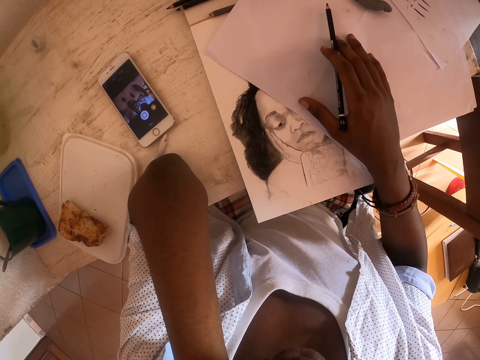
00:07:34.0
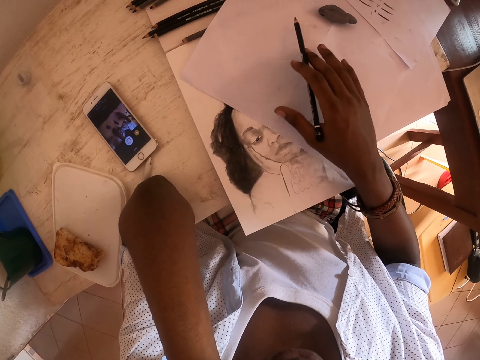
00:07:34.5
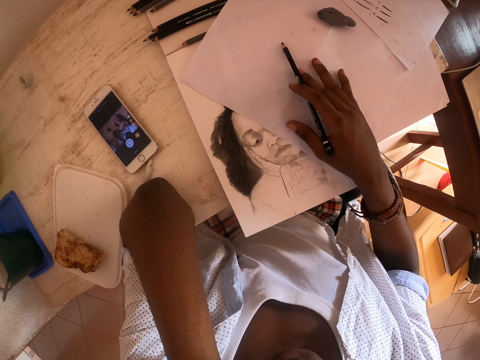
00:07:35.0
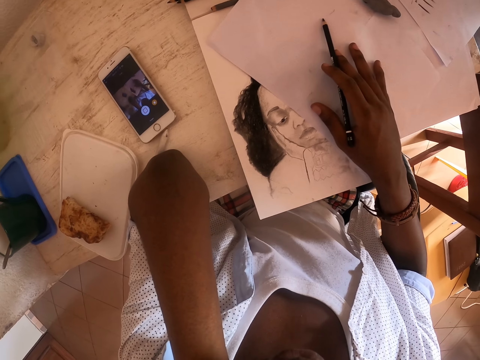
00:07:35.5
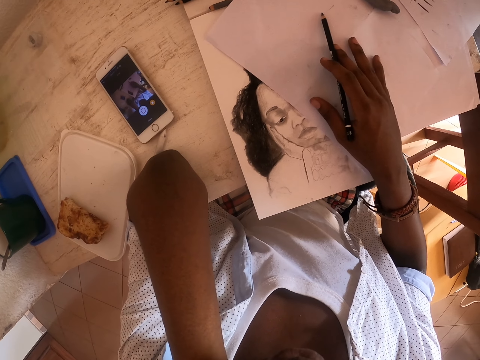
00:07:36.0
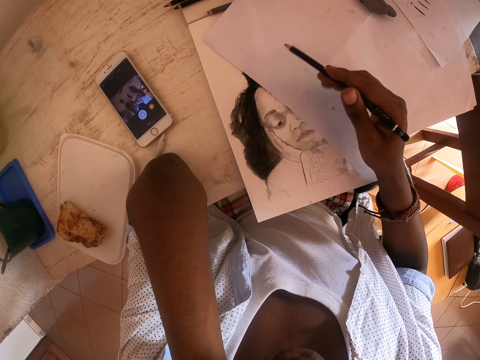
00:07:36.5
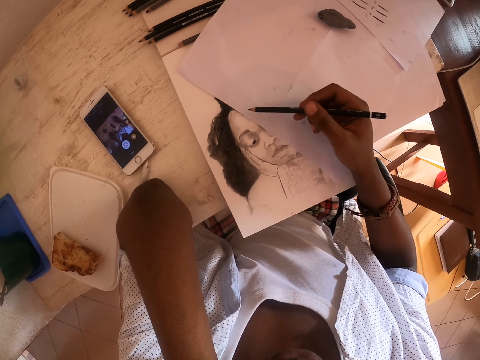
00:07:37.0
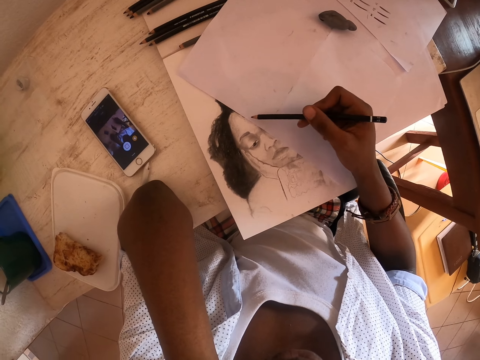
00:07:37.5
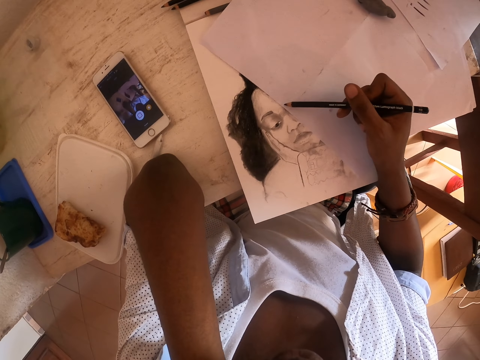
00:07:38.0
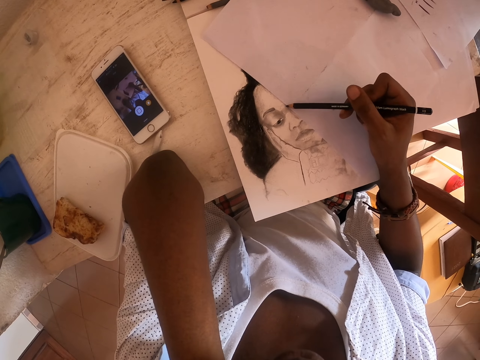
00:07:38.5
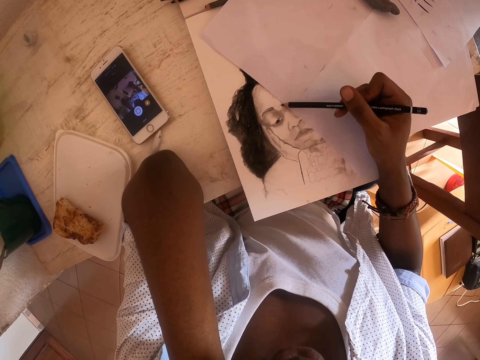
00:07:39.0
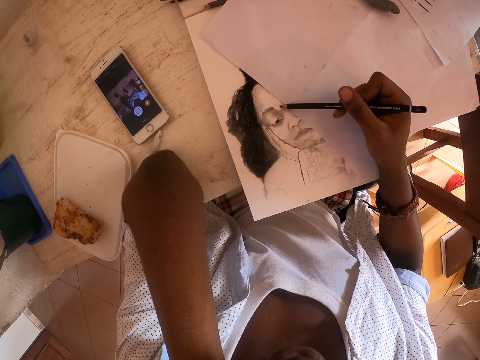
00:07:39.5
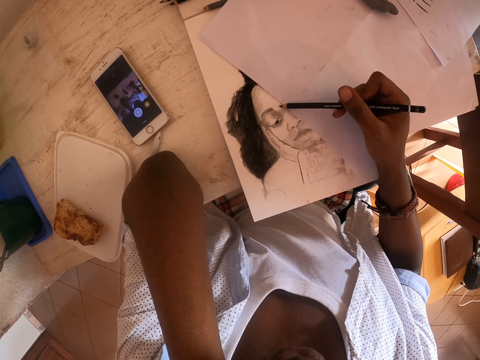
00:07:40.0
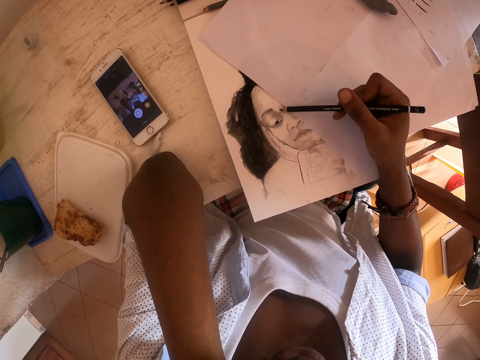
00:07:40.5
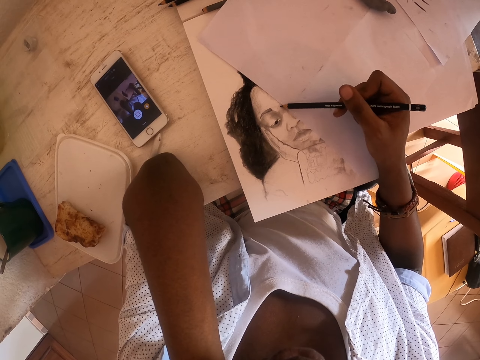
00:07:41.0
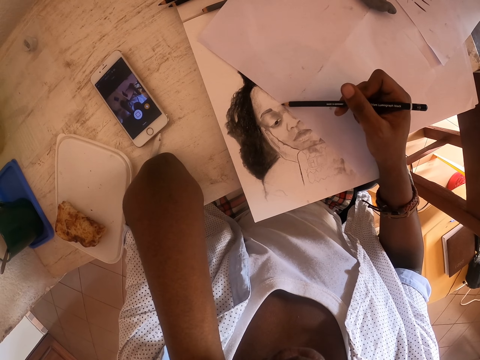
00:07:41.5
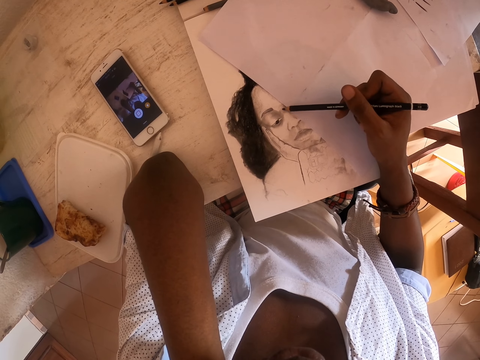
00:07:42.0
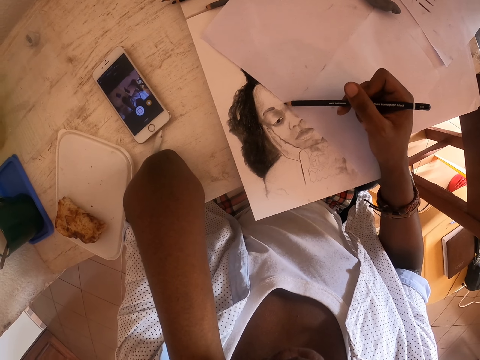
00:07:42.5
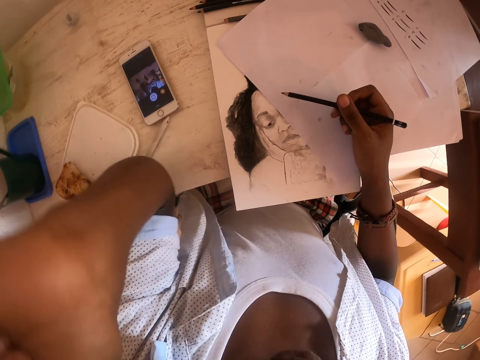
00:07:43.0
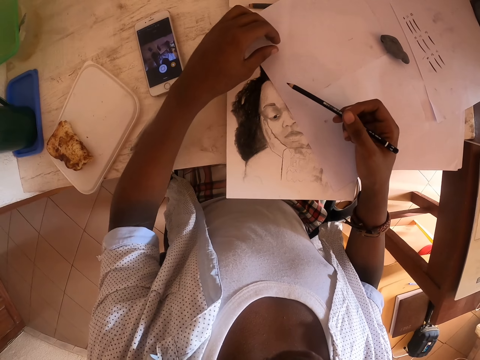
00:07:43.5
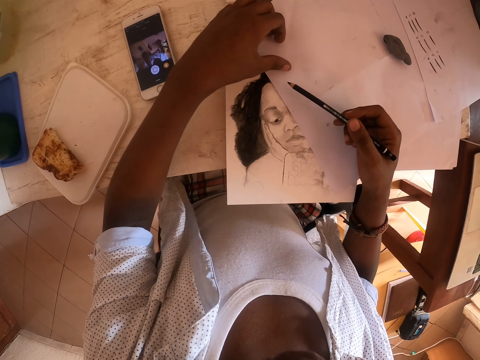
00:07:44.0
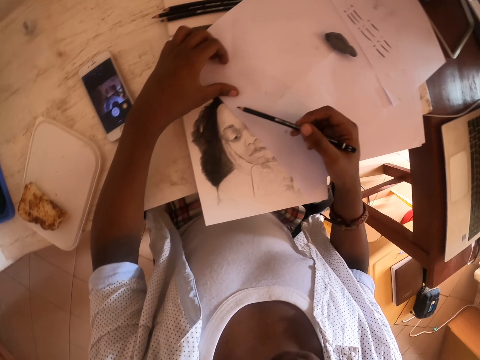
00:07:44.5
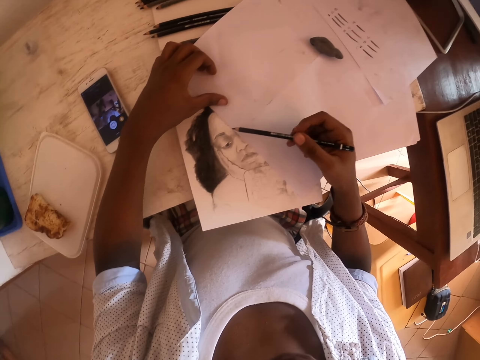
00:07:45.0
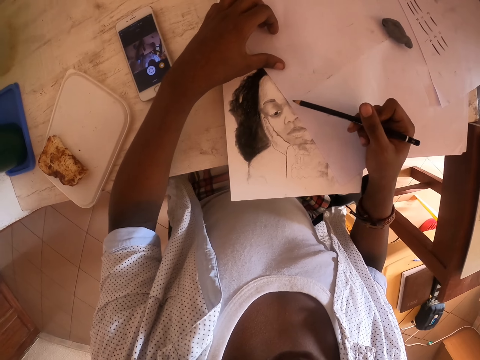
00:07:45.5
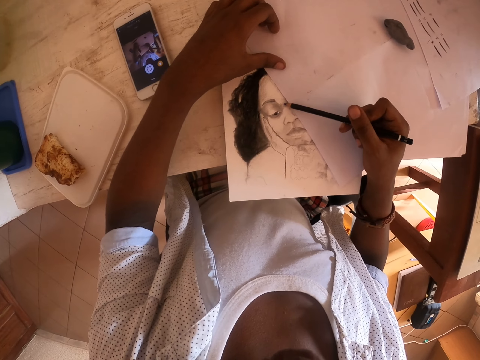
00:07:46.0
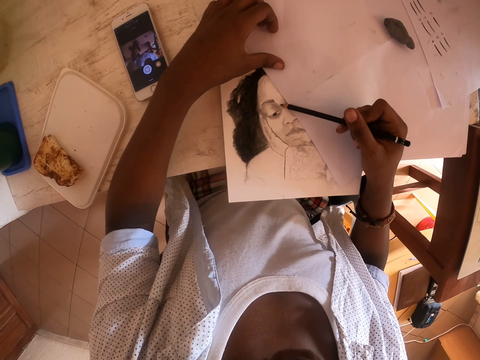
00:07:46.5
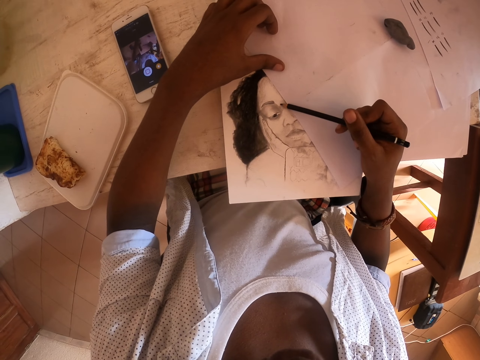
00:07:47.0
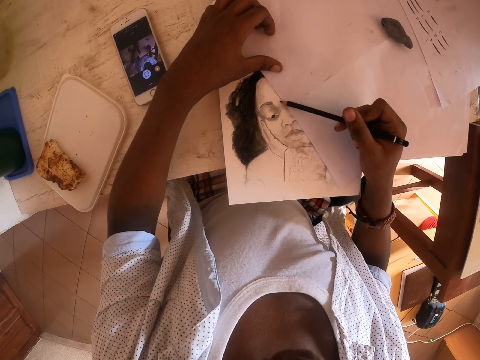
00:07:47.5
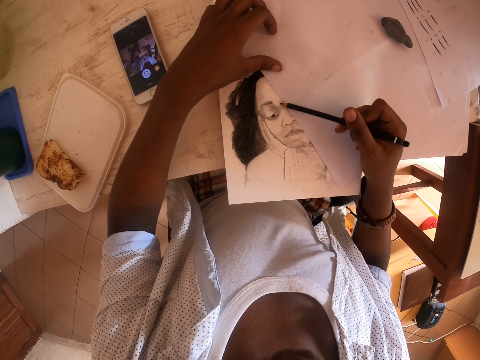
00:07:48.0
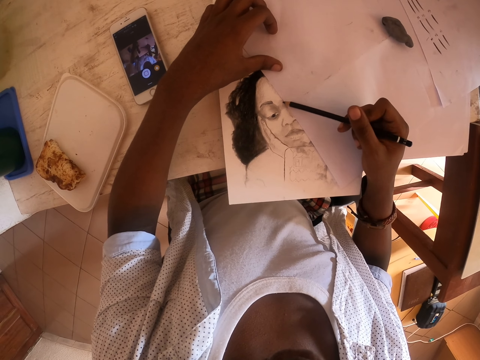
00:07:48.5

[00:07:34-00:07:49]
The camera wearer moves a paper. He shades with a pencil. He drops his hand.

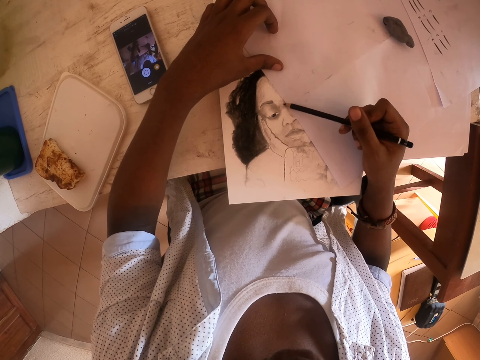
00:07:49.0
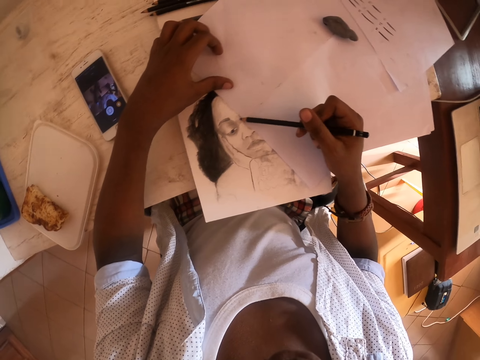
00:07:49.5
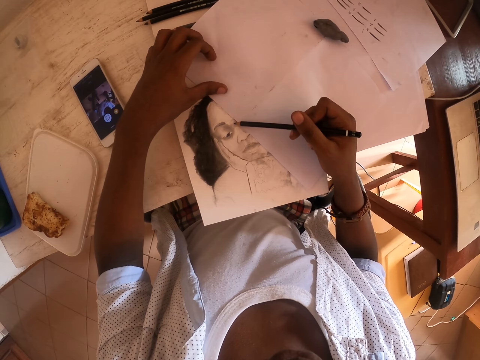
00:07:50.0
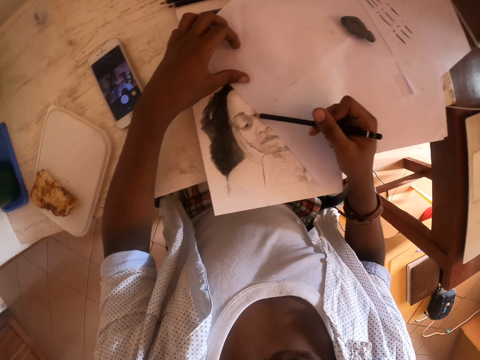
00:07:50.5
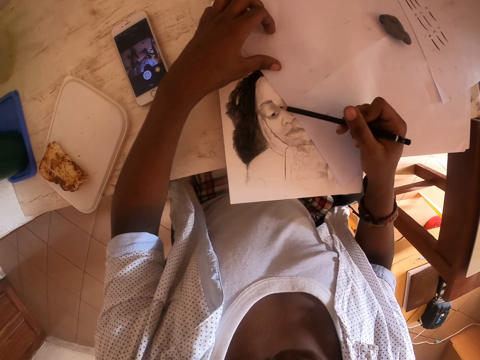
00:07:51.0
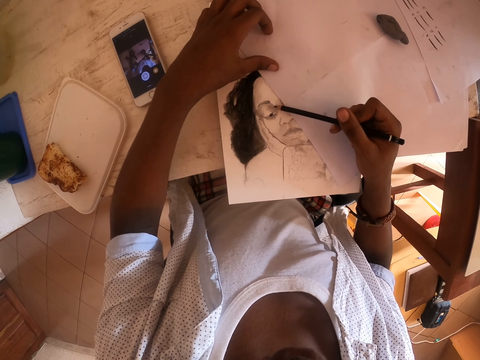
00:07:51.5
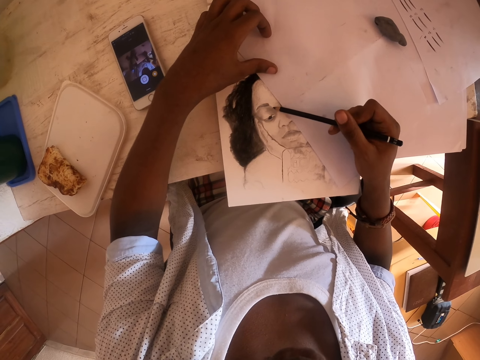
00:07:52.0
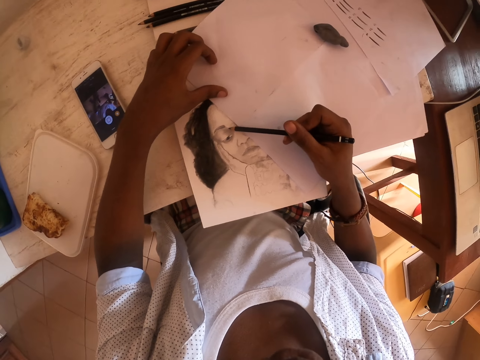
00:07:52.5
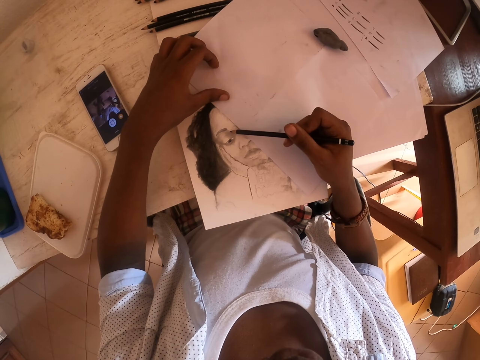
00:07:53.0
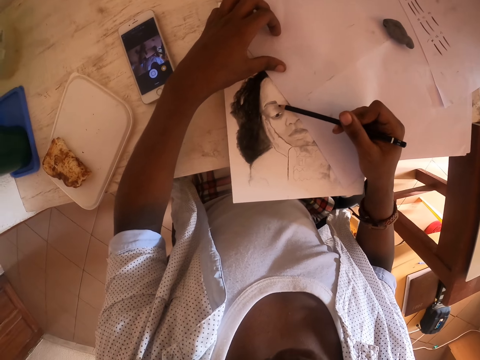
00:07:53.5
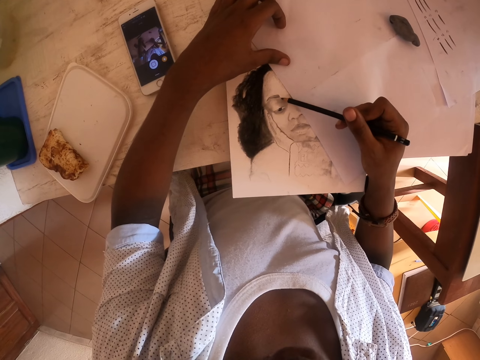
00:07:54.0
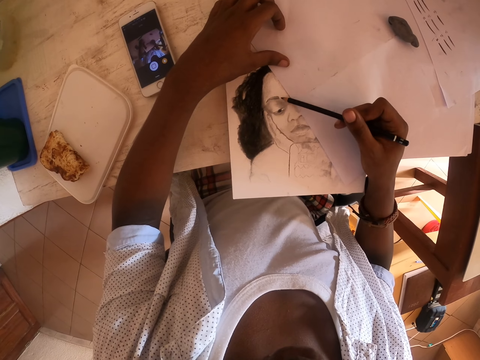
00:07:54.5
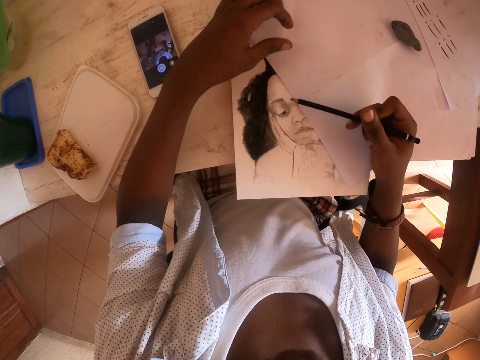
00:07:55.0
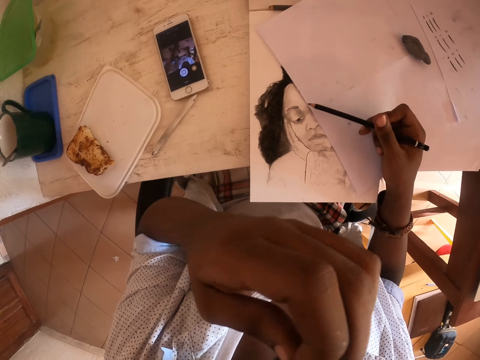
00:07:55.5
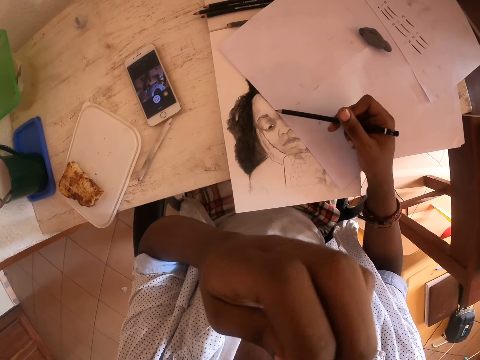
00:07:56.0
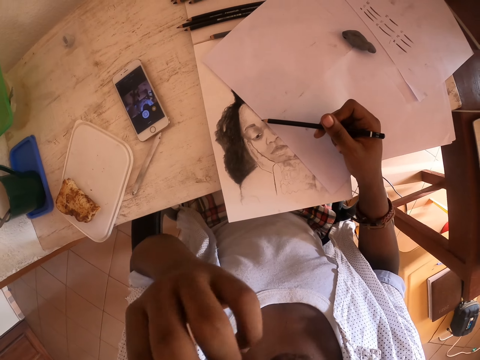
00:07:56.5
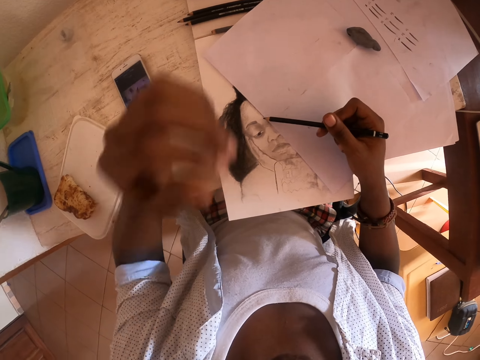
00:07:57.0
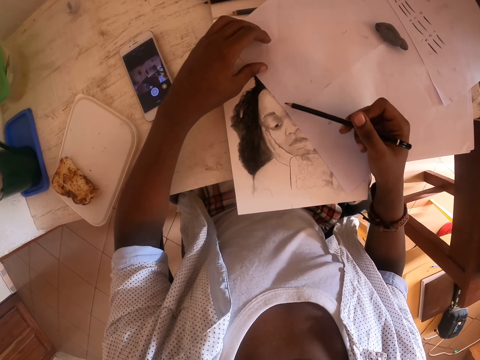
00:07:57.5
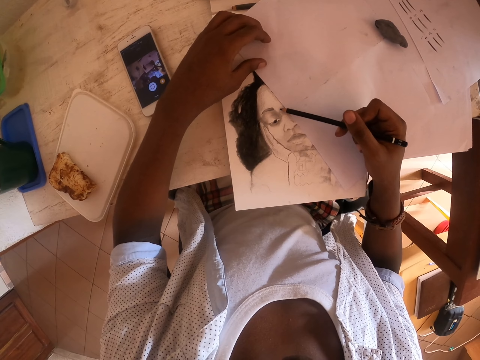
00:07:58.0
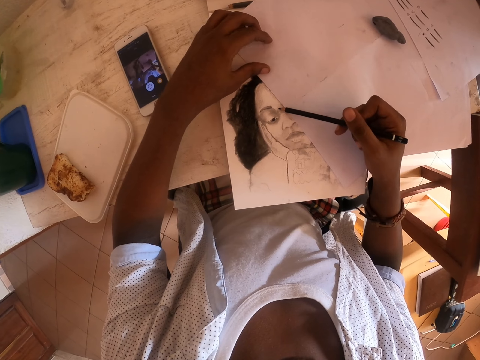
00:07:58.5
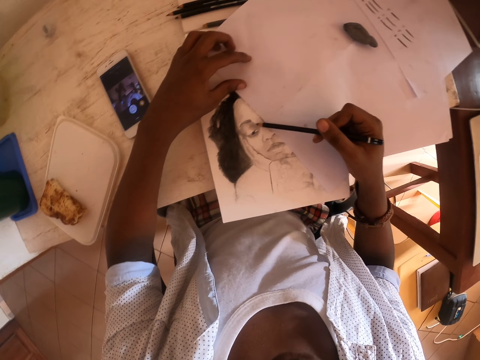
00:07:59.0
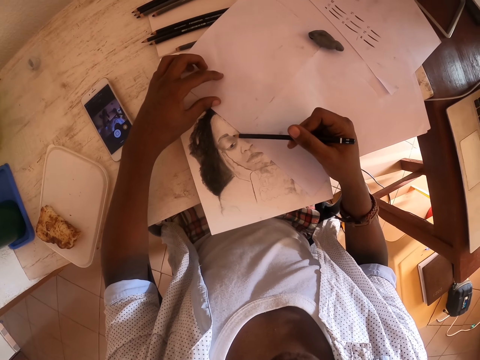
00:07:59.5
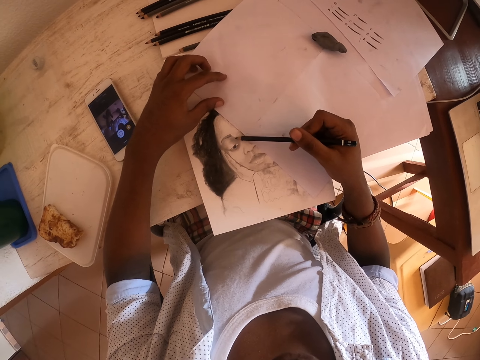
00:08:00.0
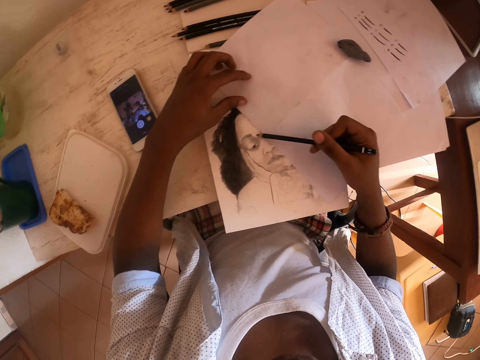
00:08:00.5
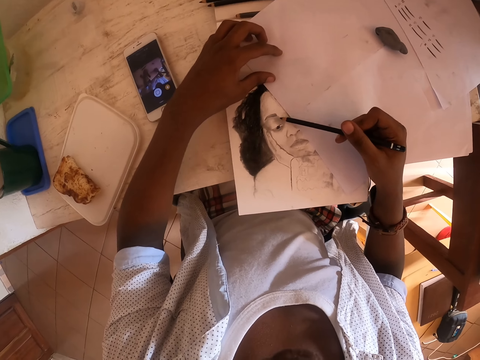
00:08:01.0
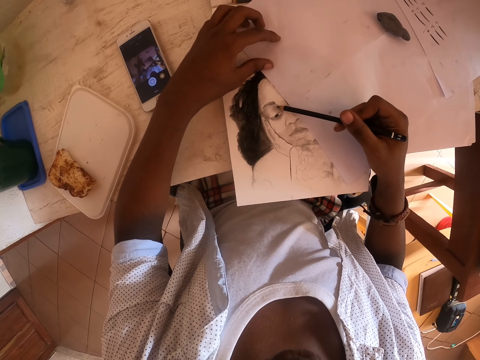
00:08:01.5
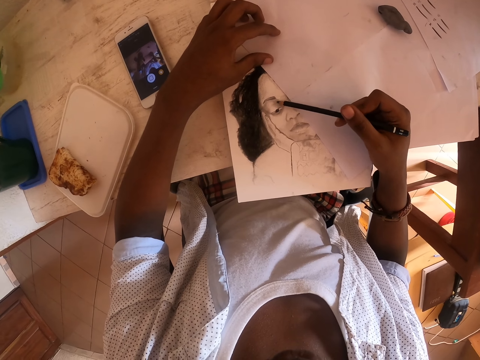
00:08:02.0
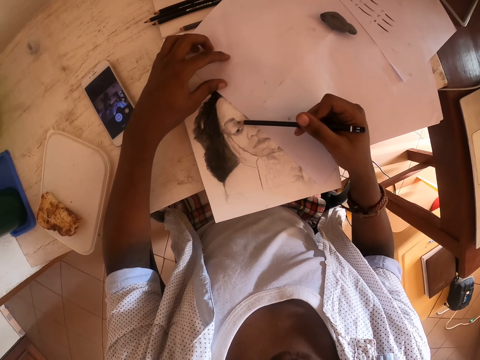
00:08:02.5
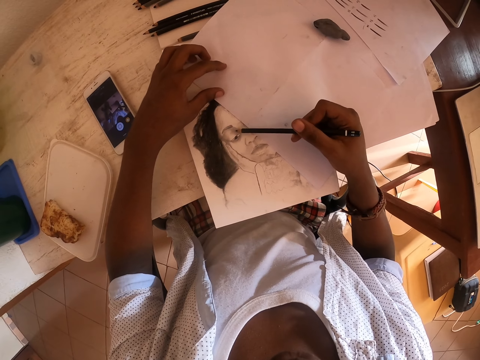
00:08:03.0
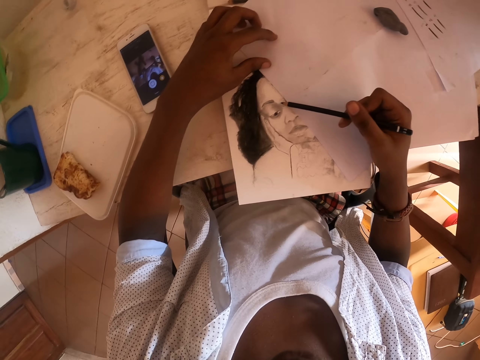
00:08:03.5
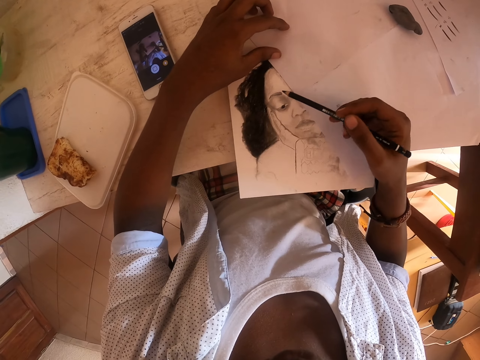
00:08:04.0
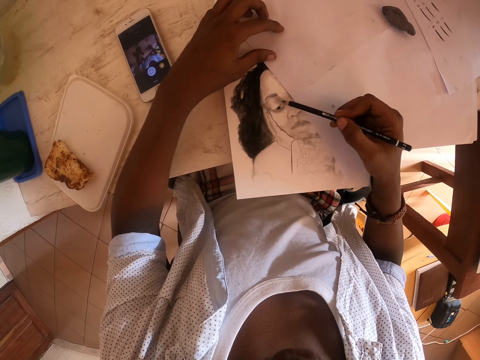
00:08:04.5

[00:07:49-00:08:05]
The camera wearer scratches his face. He drops his hand. He draws.
